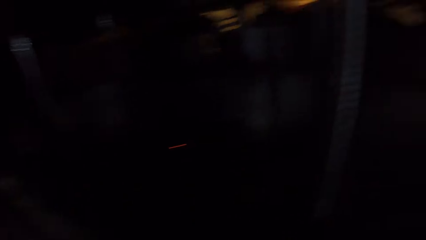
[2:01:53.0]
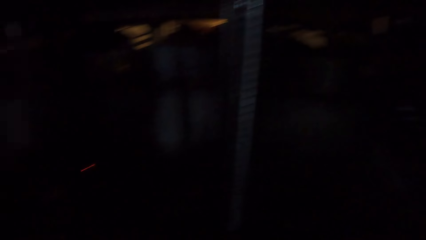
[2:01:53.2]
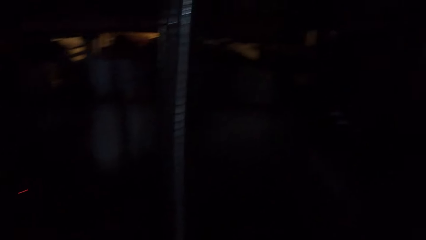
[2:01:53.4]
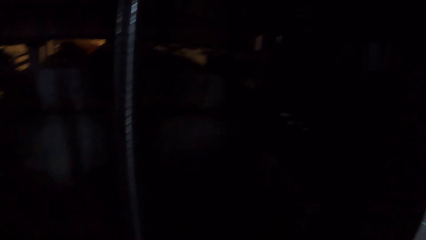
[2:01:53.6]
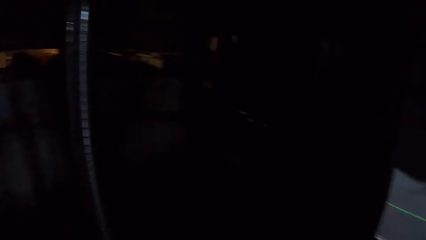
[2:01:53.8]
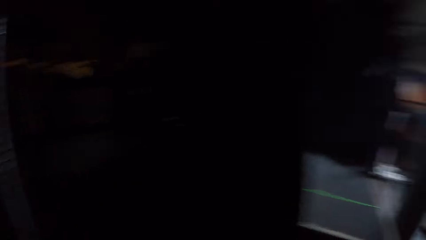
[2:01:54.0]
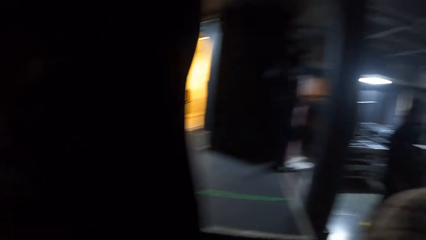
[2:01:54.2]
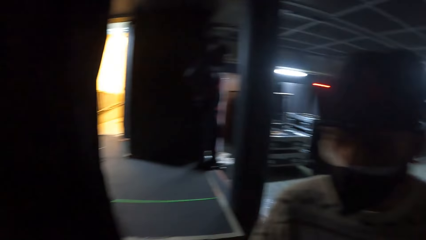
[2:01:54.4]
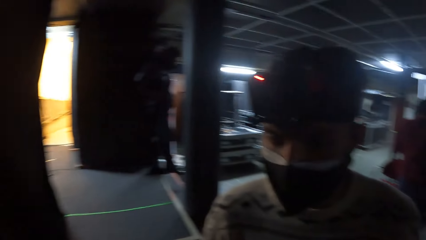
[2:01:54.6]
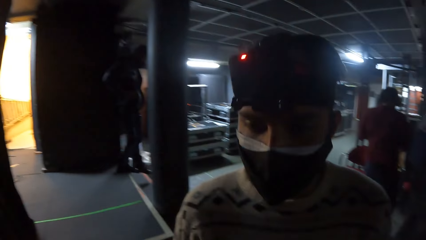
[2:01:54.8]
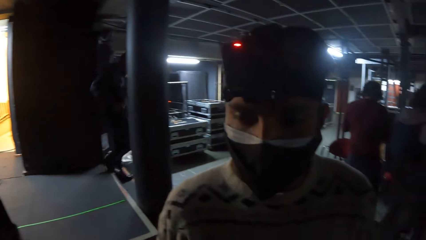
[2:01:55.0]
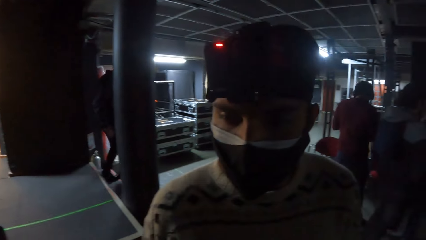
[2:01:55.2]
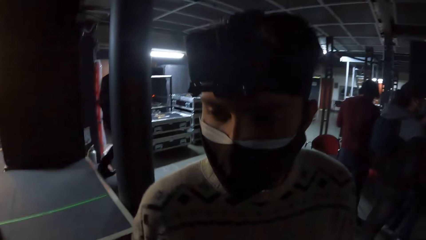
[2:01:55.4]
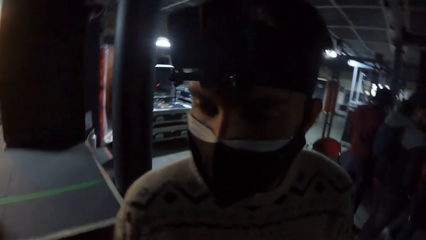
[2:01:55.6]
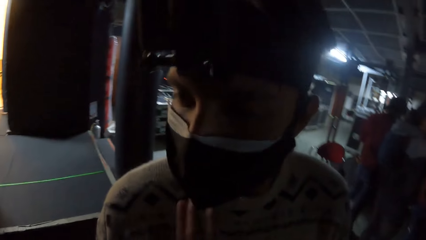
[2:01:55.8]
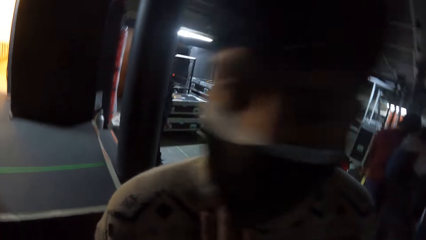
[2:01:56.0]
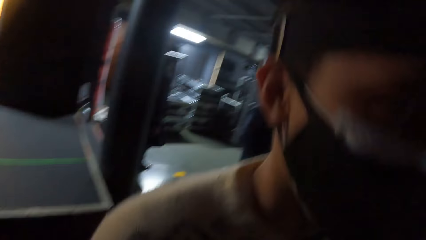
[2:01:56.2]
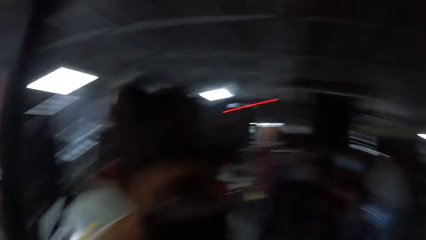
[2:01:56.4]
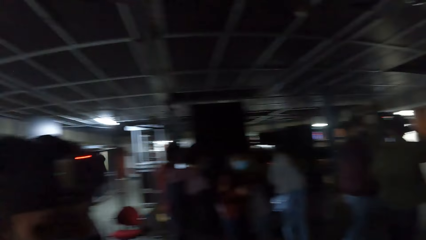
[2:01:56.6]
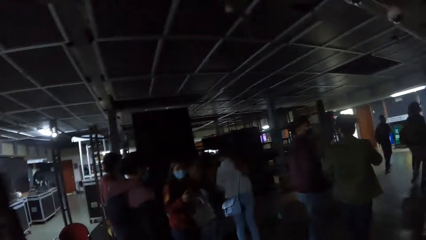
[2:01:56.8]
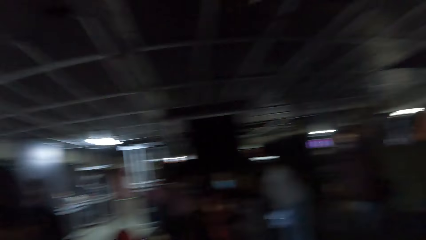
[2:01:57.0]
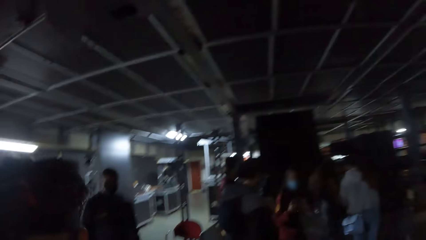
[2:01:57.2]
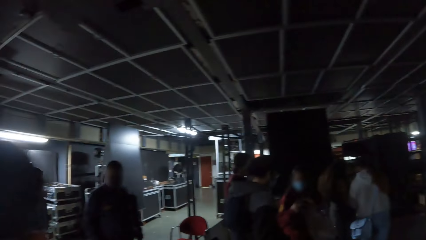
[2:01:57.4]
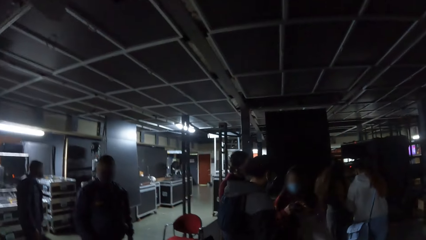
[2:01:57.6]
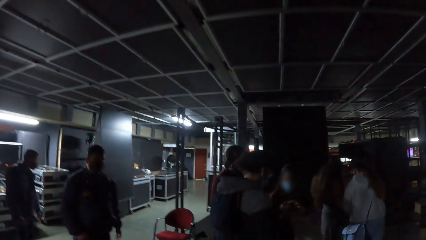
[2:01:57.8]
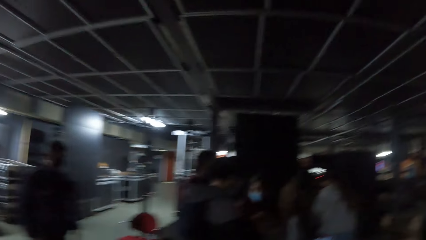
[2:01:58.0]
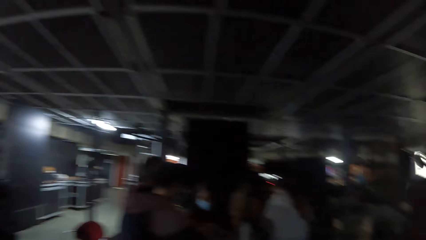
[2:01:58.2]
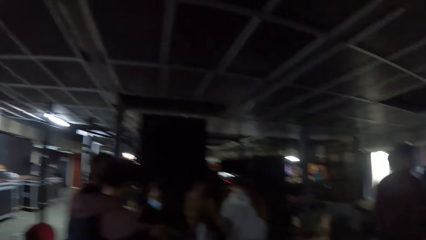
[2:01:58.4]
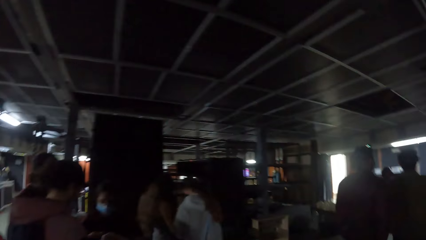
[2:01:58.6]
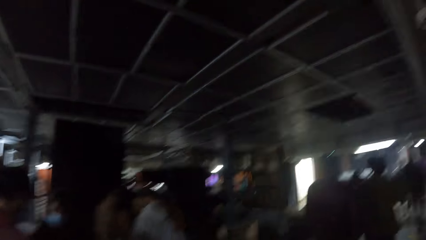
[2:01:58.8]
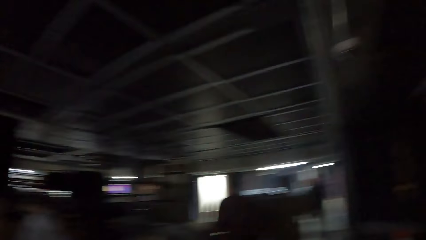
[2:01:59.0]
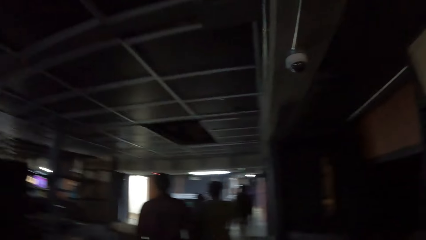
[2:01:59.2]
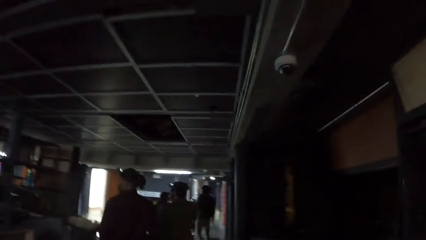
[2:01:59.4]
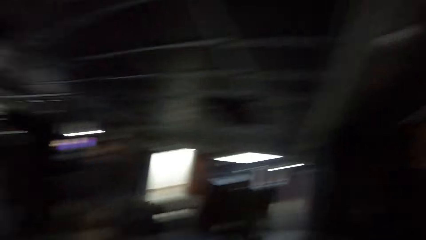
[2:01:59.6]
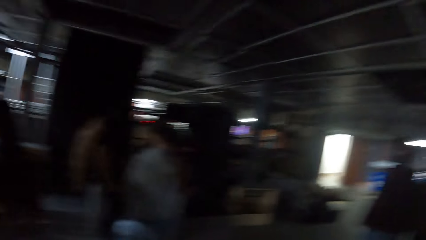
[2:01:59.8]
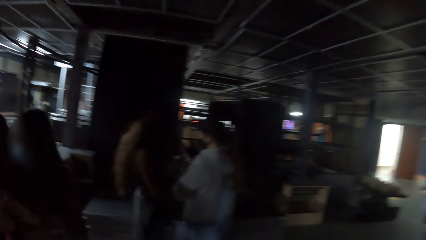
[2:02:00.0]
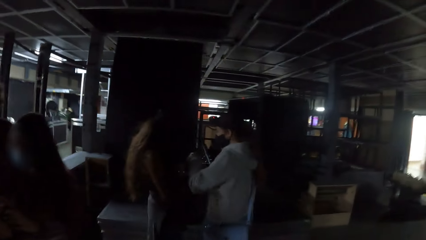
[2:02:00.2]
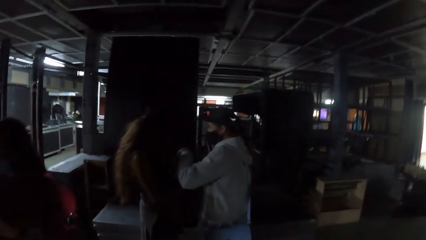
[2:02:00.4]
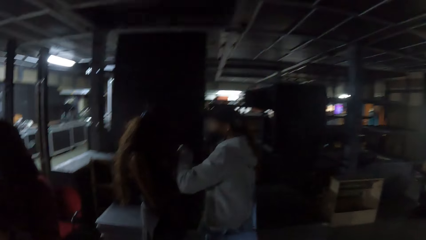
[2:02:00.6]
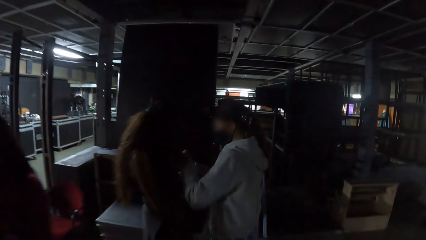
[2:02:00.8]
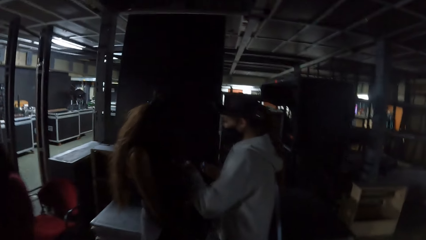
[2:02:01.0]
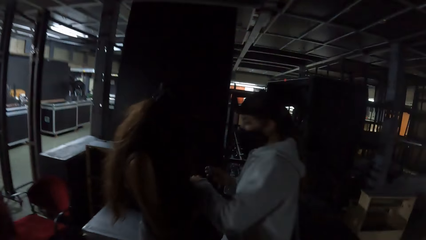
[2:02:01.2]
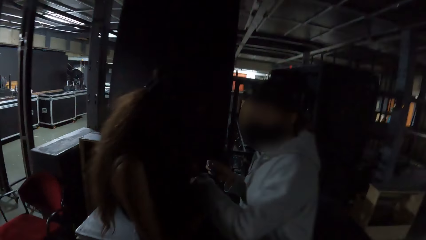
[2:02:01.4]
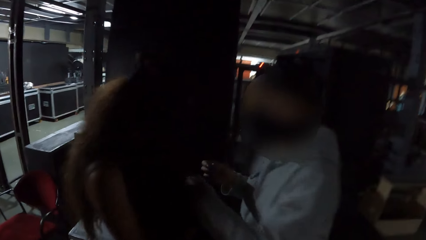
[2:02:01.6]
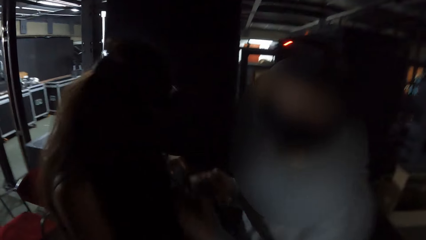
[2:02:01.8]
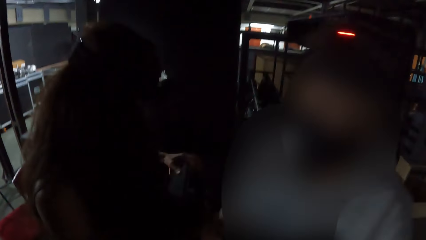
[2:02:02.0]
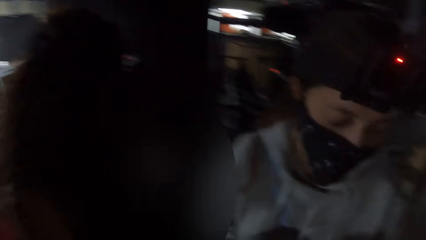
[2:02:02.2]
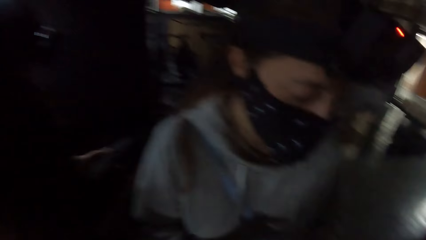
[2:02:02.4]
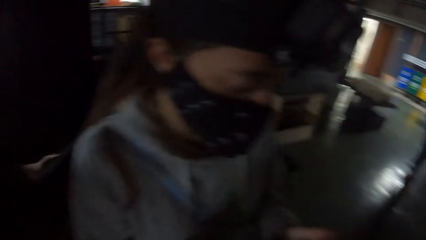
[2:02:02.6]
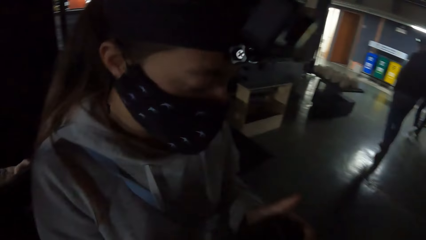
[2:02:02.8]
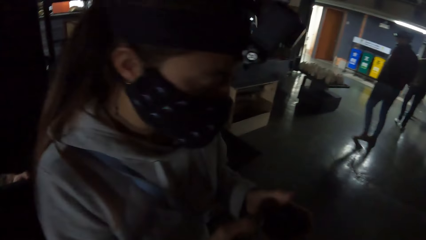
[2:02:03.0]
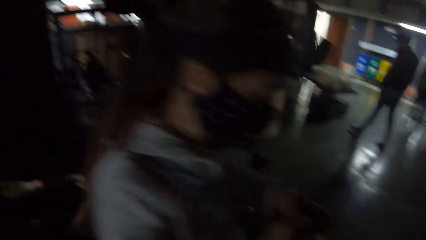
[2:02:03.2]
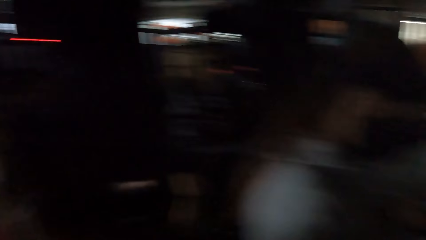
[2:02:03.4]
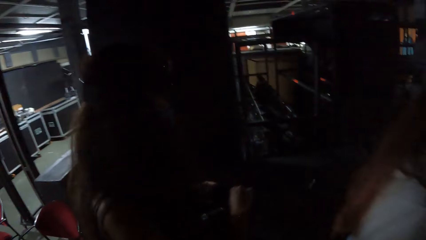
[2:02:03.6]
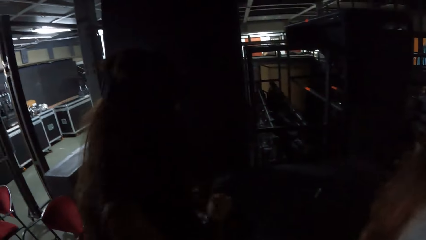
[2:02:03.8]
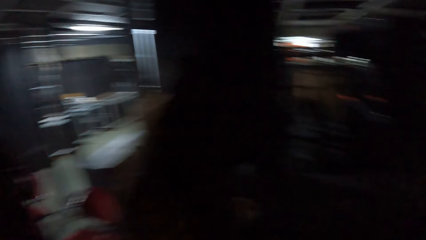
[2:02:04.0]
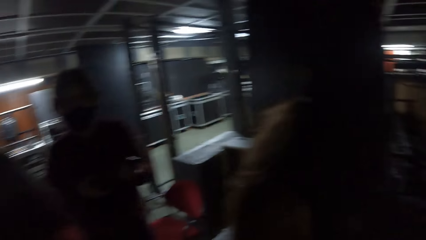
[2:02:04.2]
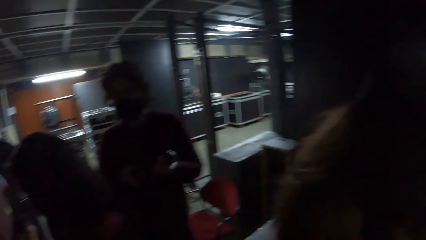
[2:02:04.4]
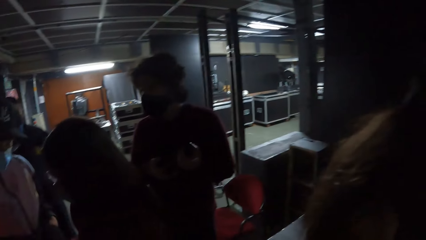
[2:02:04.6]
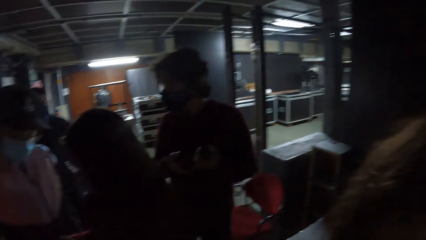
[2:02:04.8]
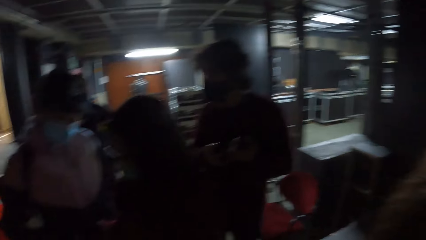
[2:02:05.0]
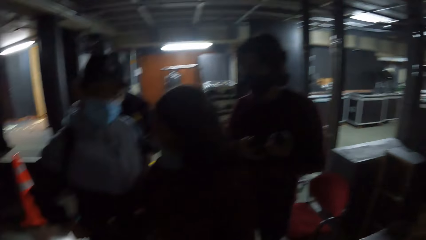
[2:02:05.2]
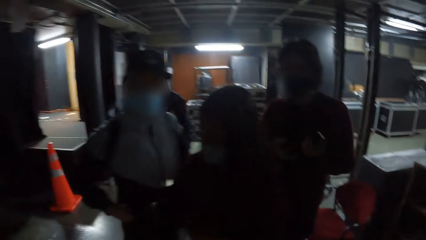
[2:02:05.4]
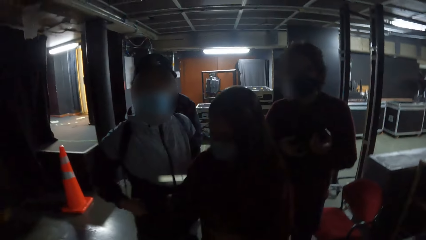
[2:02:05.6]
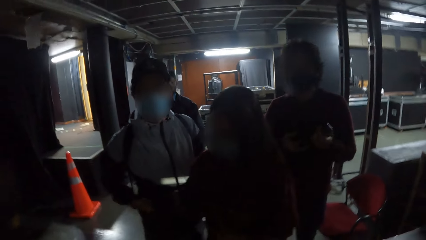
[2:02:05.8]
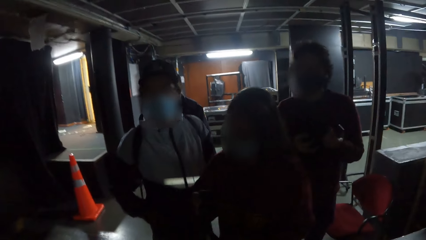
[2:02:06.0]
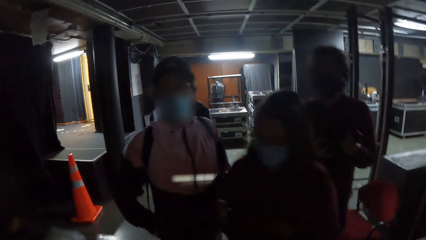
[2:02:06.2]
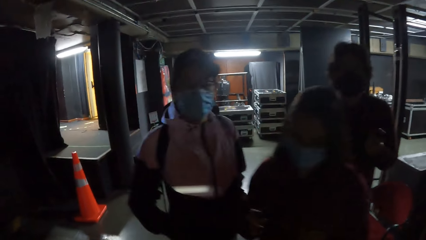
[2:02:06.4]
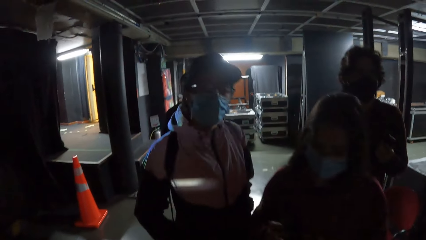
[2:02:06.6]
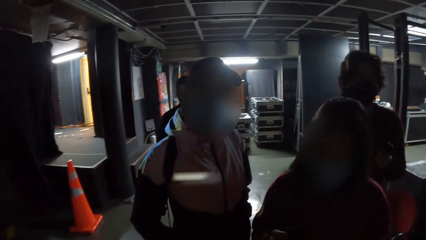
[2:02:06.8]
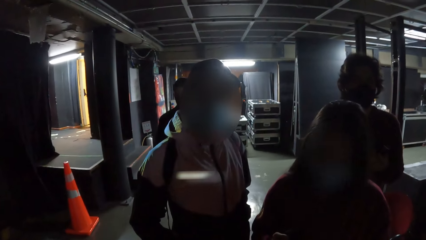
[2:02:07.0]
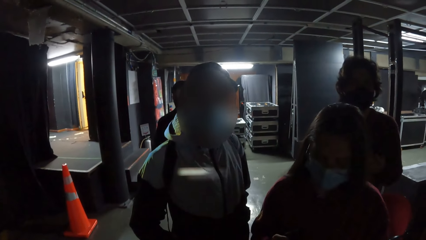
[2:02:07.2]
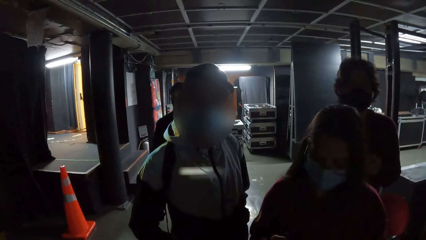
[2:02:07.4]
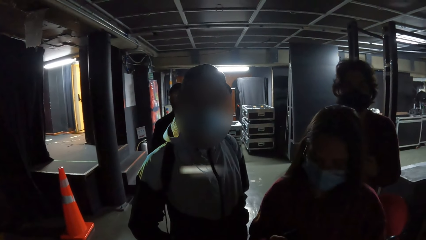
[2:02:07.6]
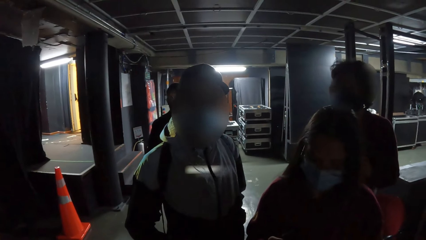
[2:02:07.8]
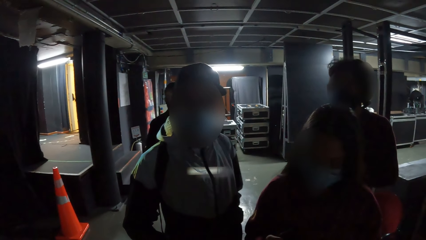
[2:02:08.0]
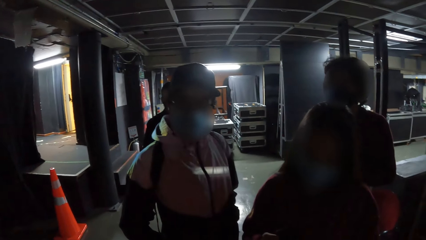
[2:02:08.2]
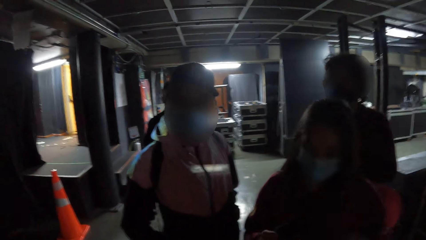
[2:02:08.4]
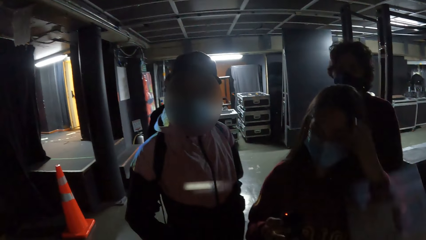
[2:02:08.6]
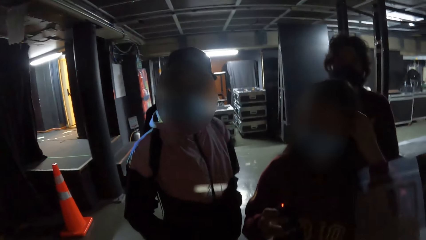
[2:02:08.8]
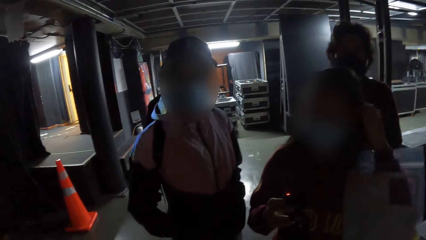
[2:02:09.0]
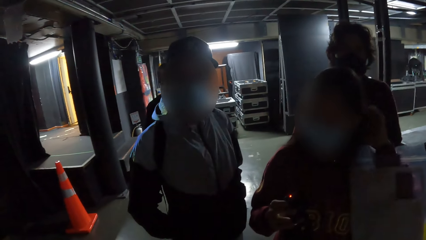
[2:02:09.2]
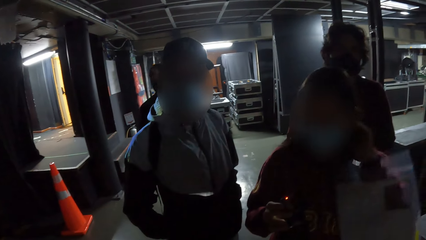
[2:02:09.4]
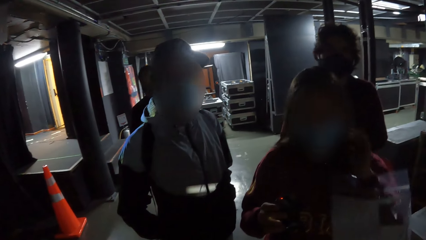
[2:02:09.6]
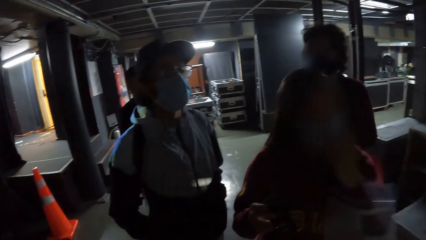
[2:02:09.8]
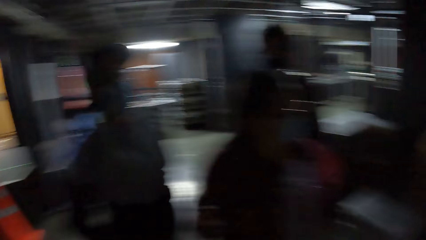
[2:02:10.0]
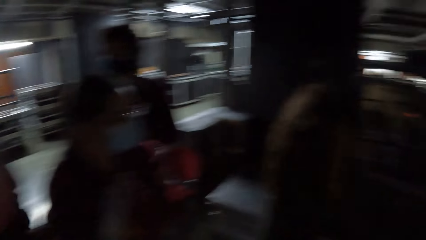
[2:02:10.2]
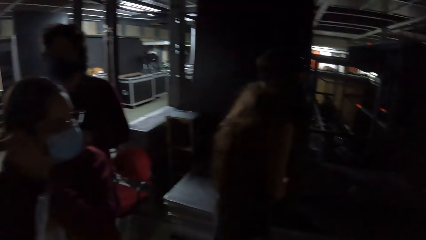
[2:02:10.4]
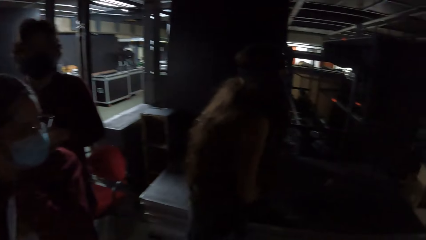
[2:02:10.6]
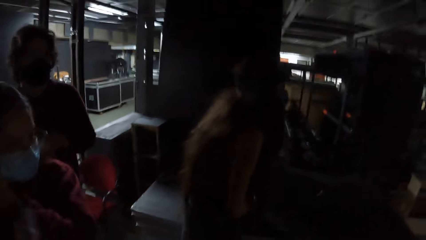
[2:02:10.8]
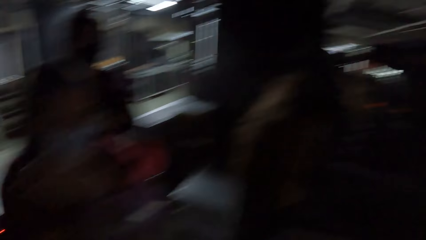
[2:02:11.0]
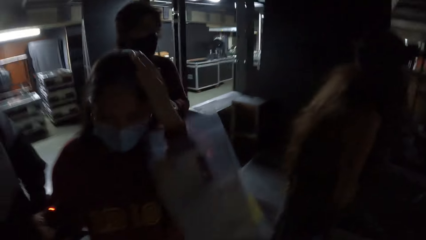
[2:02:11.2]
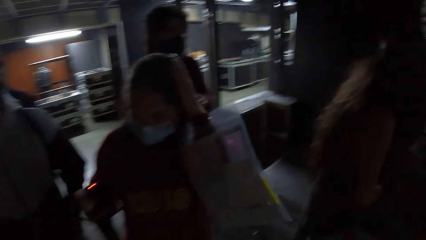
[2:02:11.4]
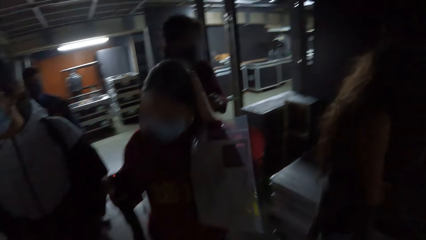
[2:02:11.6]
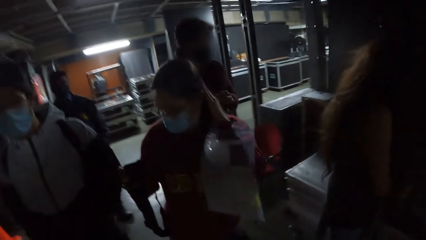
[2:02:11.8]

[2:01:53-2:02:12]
The camera wearer touches a man on the neck with her left hand. She walks around. A woman puts a phone in a wallet with her left hand. The woman holds the camera in her hands. Another woman zips the wallet in her left hand with her right hand. The camera wearer looks around. Another woman adjusts her hair with her left hand.
